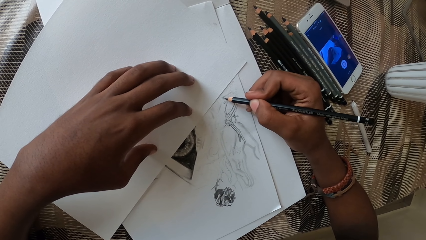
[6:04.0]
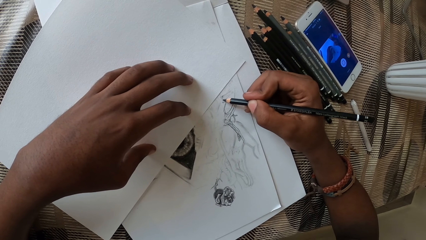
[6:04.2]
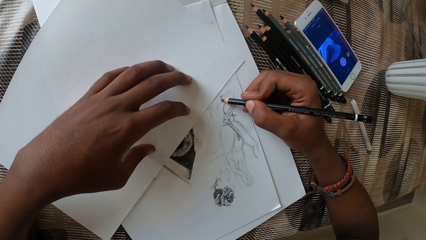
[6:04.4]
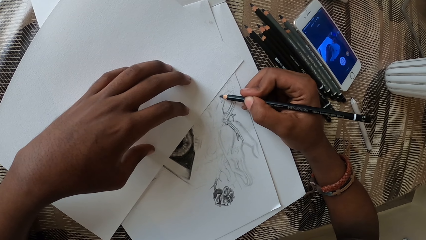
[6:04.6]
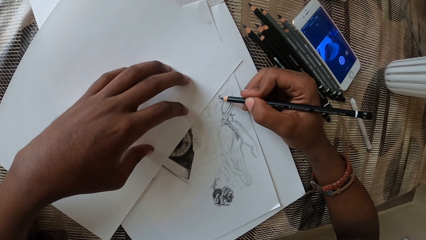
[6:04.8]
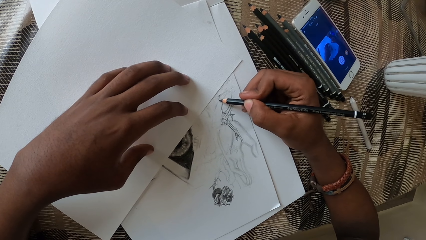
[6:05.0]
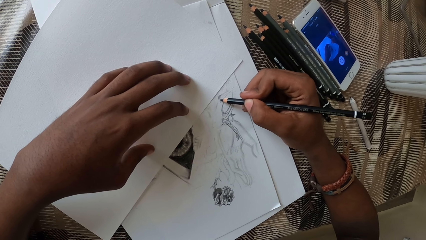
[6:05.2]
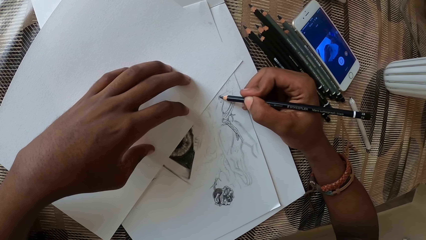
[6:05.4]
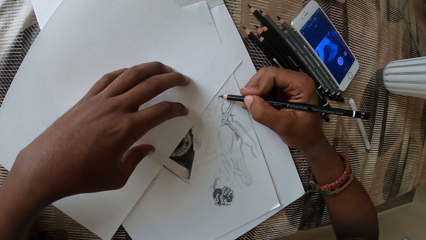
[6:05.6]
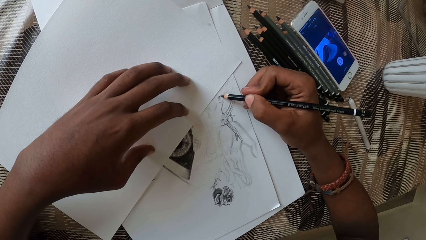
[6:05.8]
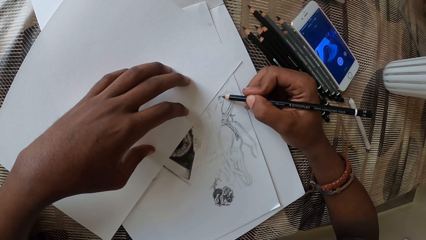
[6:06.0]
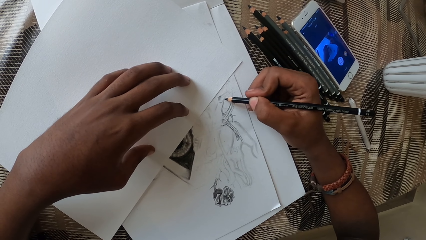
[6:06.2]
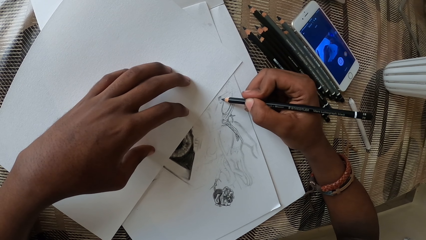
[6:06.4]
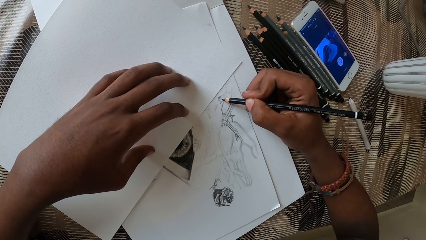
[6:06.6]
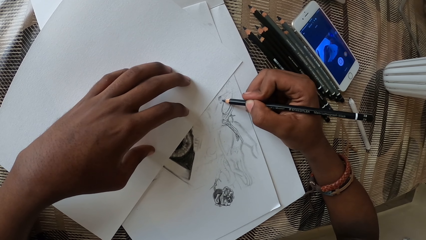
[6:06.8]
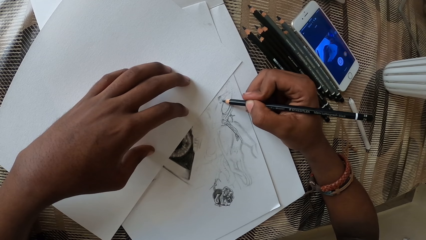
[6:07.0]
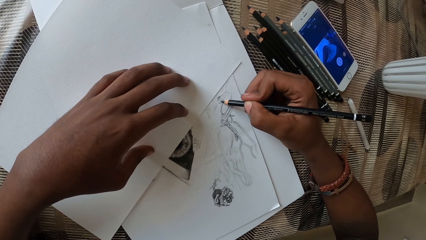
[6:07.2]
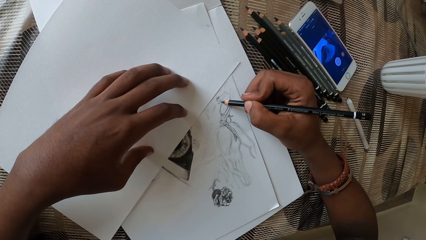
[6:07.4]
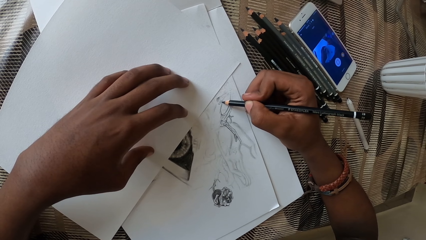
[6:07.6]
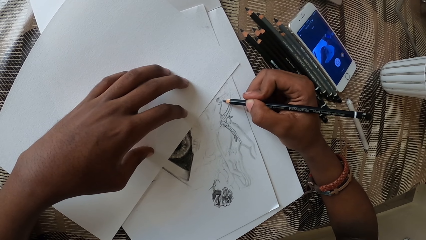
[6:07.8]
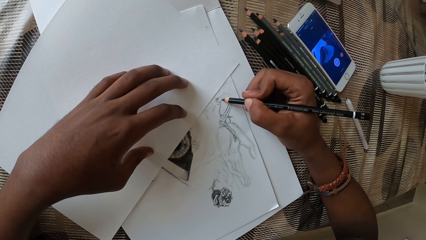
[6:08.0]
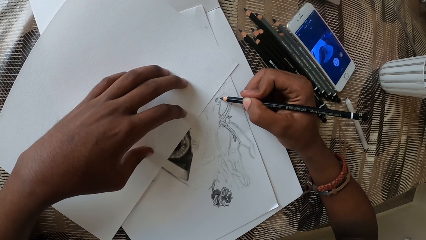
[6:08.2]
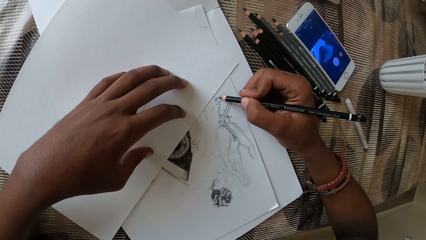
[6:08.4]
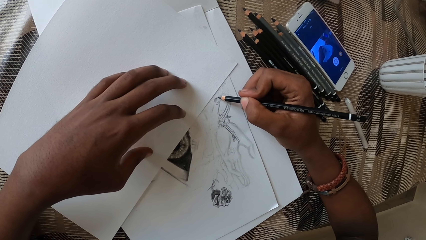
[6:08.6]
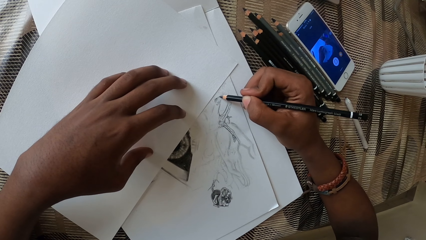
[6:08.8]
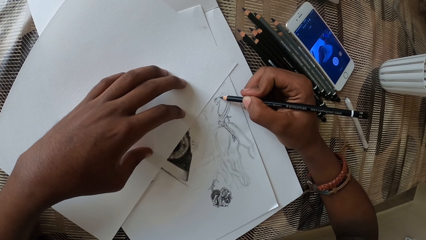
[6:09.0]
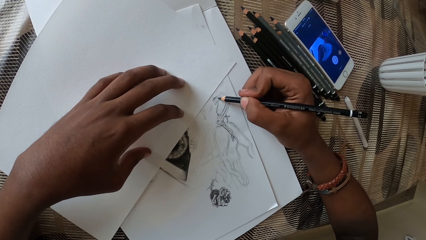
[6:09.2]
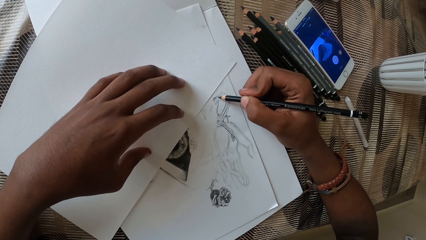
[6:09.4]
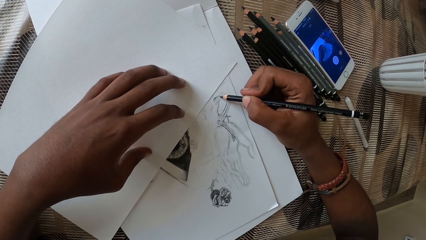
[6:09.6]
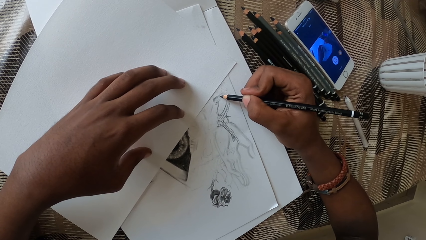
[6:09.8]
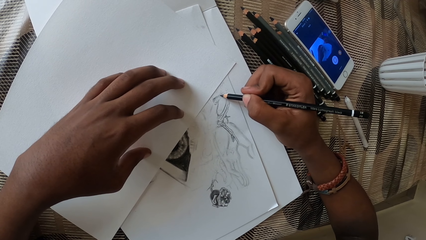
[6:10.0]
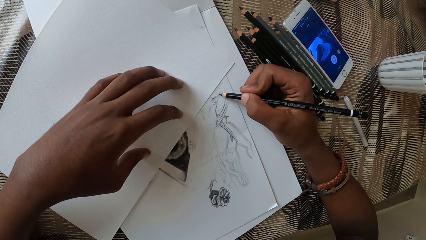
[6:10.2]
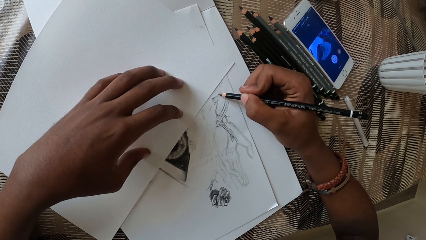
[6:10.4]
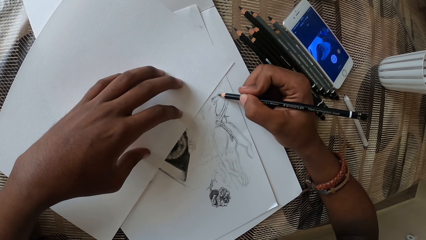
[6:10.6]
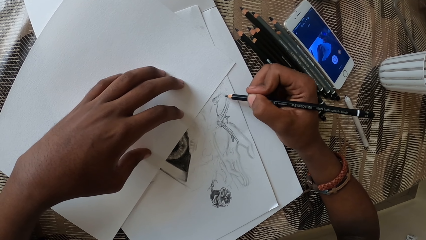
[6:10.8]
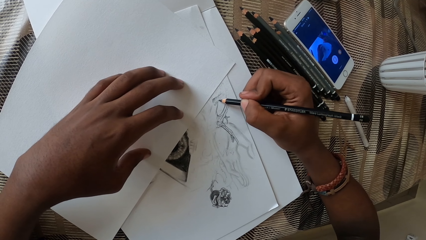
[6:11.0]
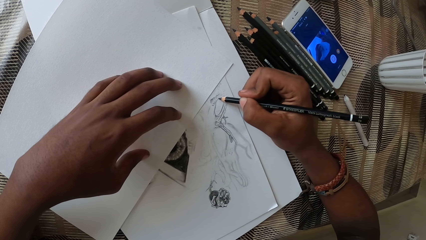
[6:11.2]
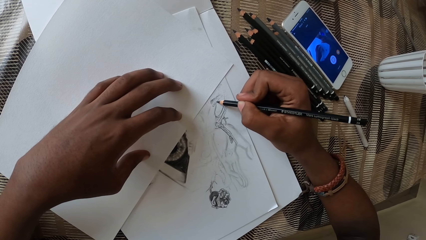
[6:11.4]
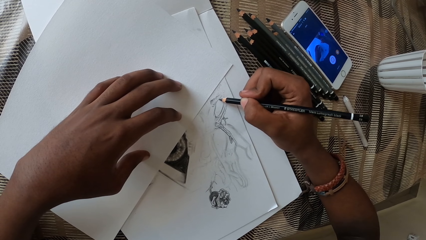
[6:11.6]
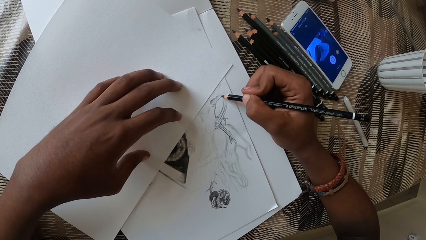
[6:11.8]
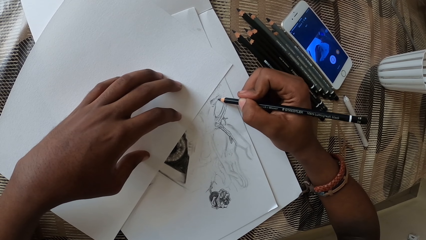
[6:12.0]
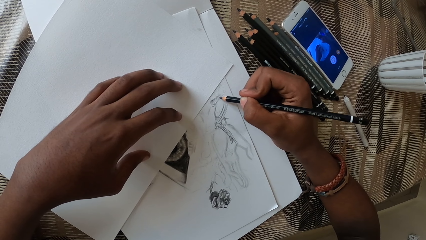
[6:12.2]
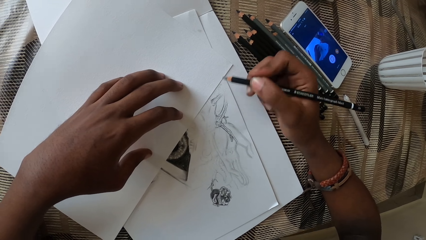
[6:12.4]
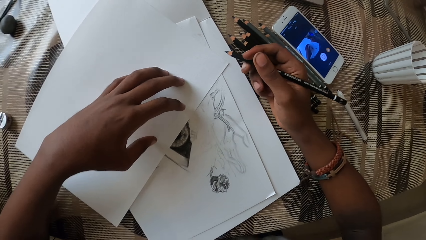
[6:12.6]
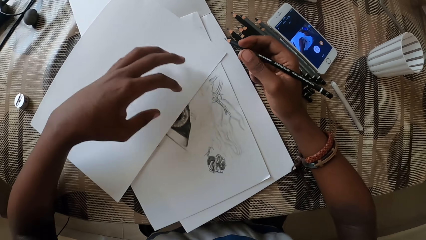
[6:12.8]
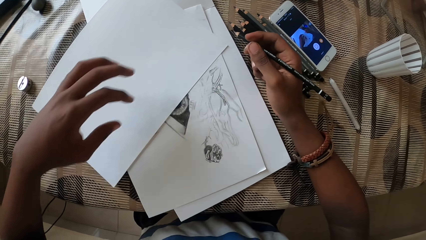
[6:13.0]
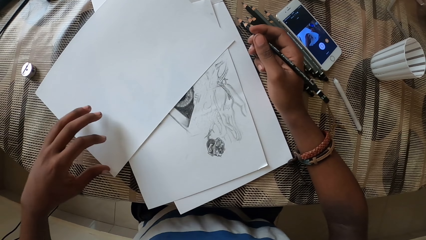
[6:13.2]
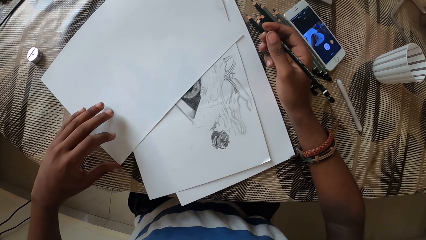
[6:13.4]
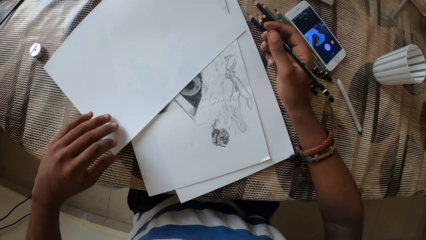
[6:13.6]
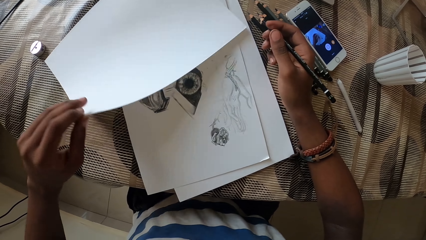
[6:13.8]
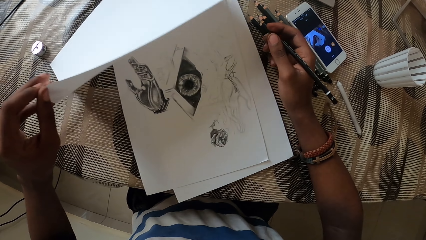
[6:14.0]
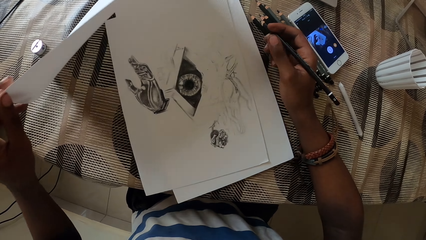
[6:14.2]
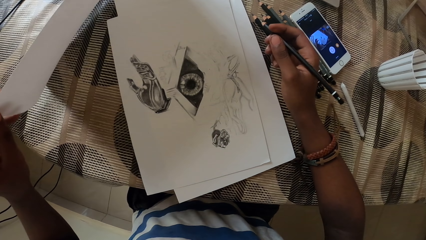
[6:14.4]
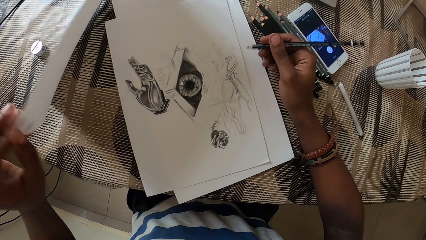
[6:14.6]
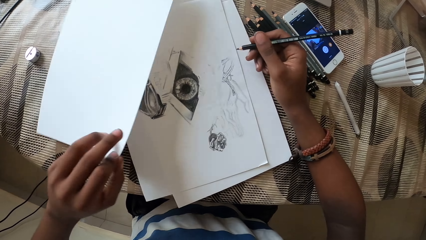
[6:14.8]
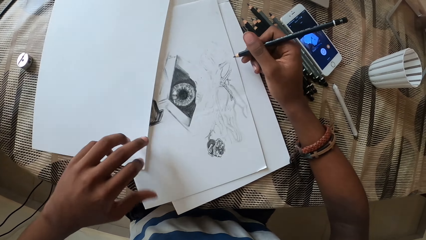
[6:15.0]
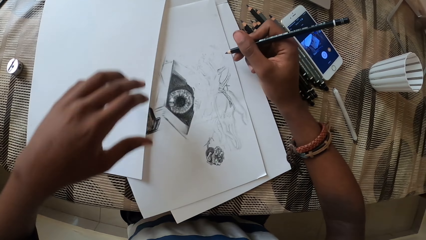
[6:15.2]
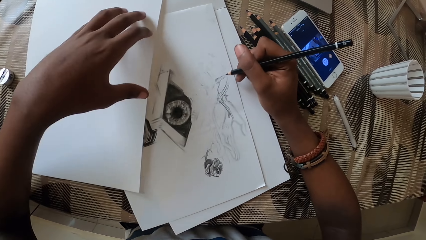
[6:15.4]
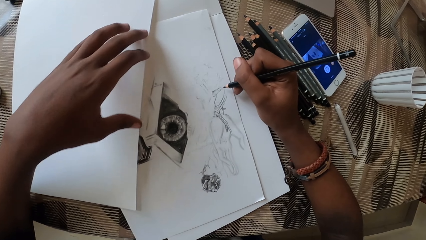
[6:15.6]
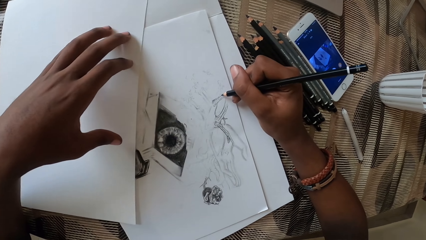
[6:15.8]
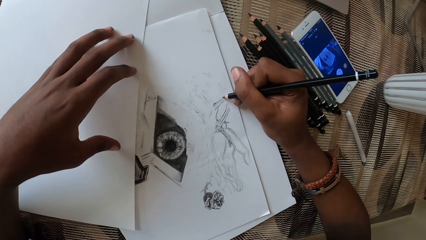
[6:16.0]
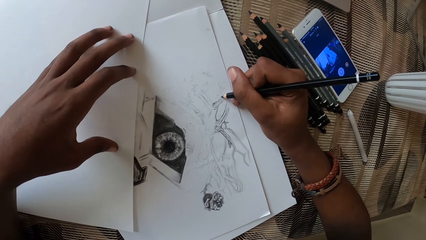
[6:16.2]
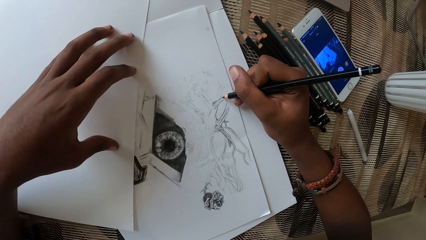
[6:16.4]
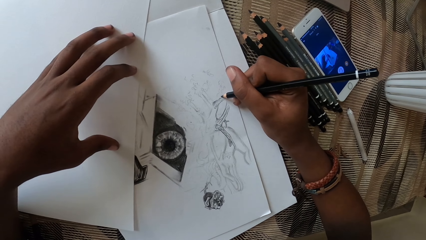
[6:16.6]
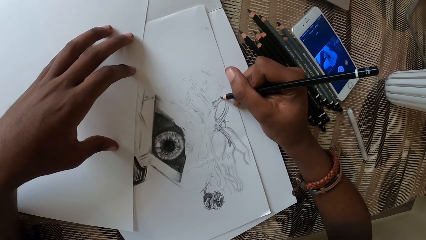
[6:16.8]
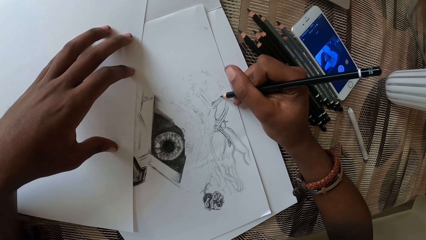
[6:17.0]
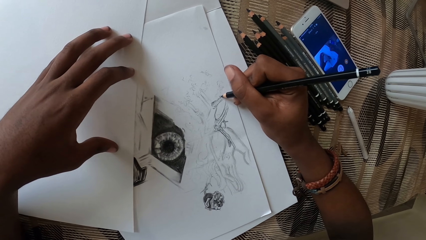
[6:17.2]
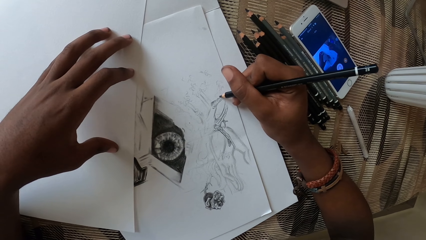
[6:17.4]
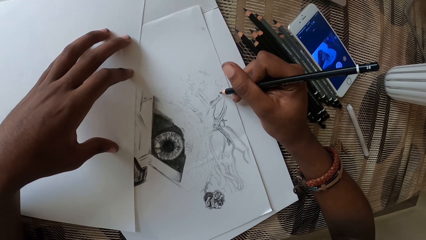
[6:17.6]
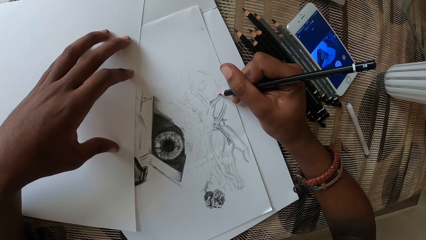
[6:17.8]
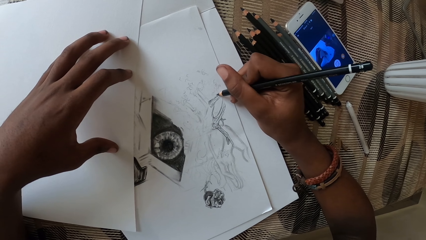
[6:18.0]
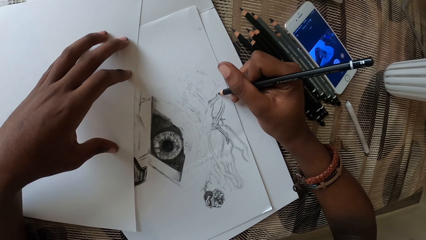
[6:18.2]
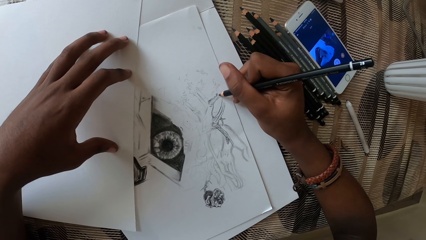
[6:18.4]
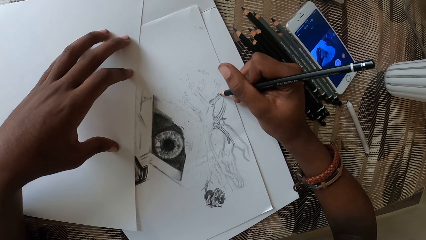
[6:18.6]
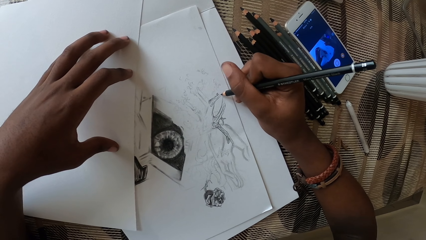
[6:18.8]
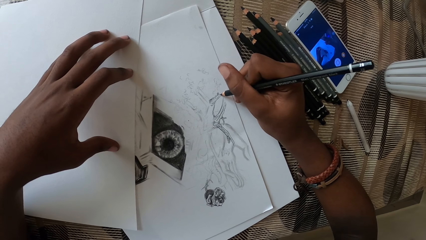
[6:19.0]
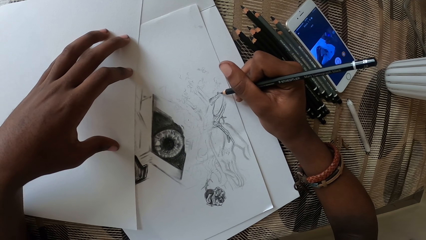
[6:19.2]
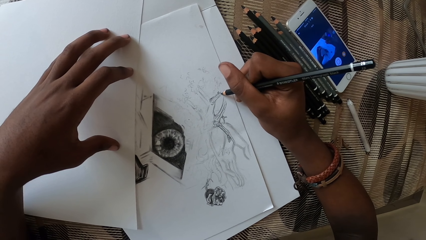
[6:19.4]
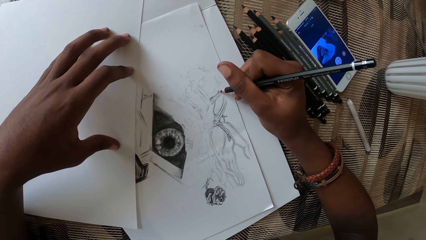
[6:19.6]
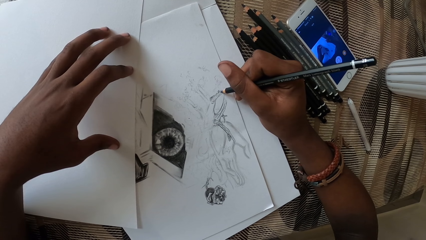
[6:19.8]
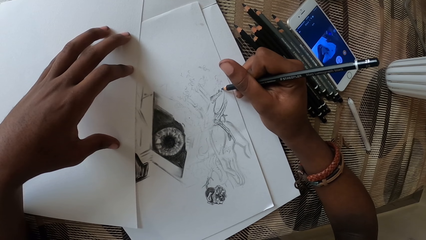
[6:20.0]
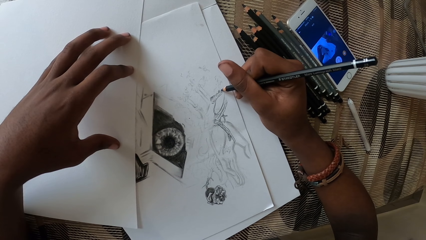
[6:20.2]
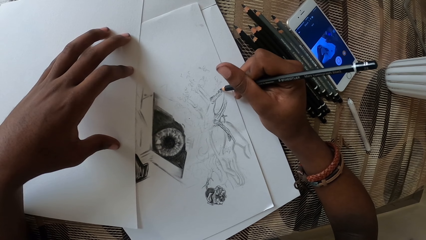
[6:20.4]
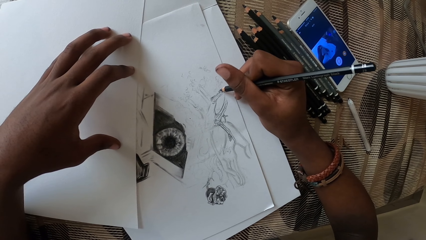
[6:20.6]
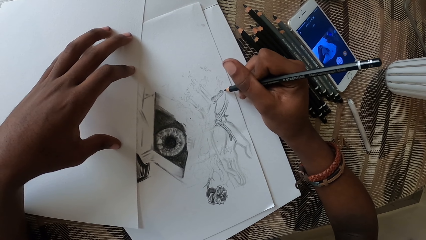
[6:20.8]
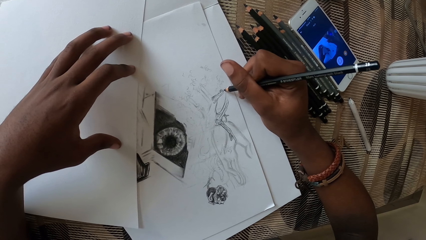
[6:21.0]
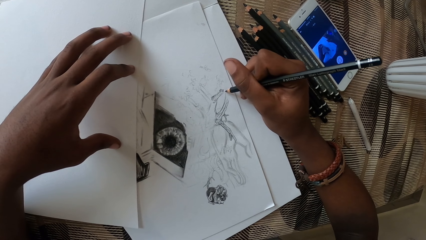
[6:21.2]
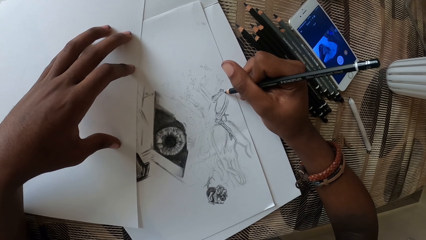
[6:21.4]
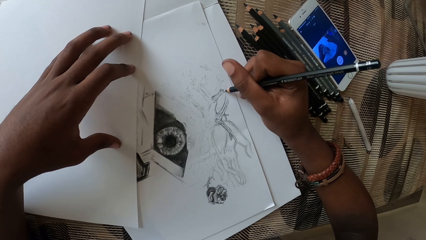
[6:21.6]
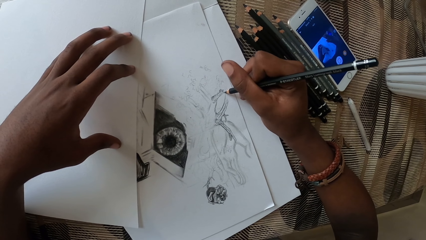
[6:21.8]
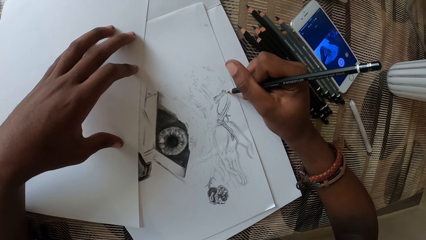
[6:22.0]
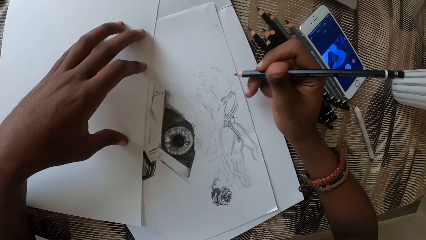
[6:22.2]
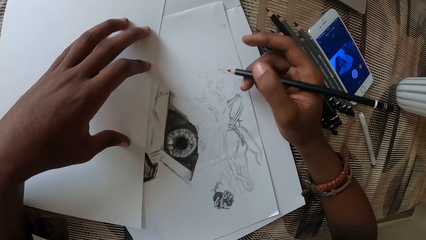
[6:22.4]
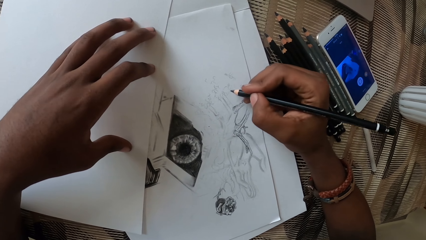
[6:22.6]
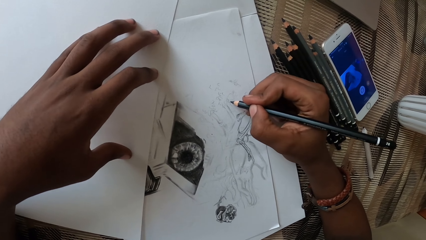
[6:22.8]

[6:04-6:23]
The camera wearer moves the left hand. They lift the paper. They move the paper. They look at the drawing. They drop the paper. They move the left hand. They draw on the paper with a pencil.
